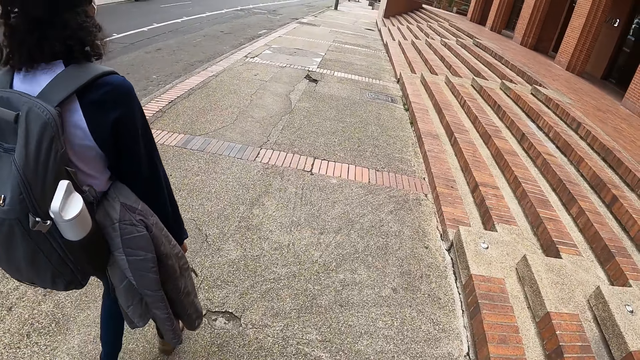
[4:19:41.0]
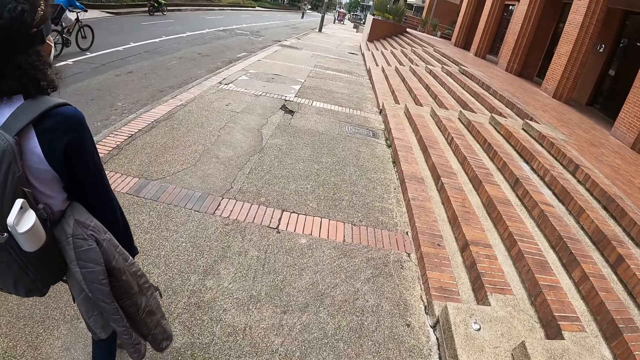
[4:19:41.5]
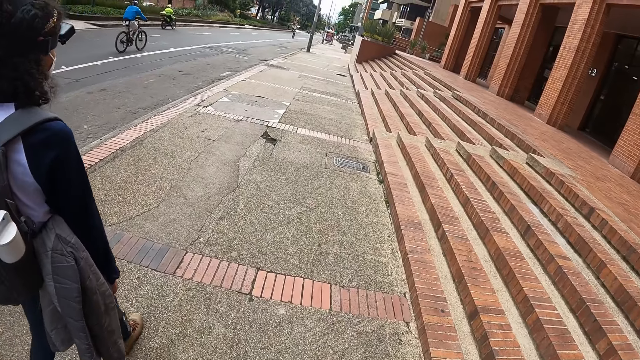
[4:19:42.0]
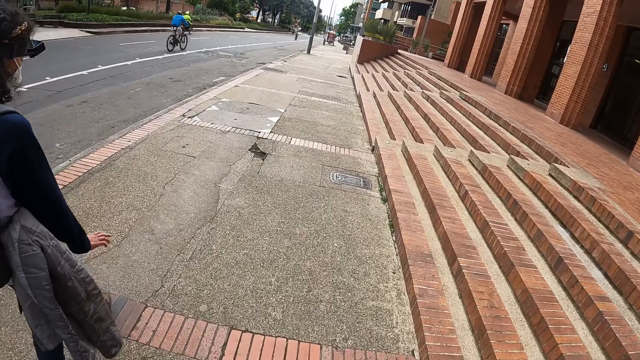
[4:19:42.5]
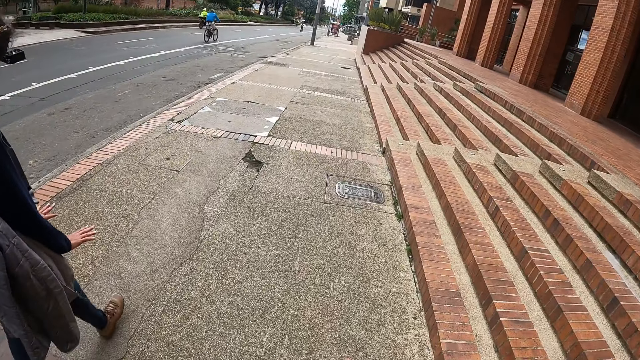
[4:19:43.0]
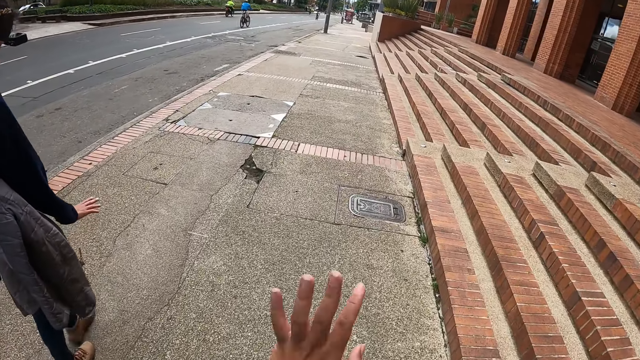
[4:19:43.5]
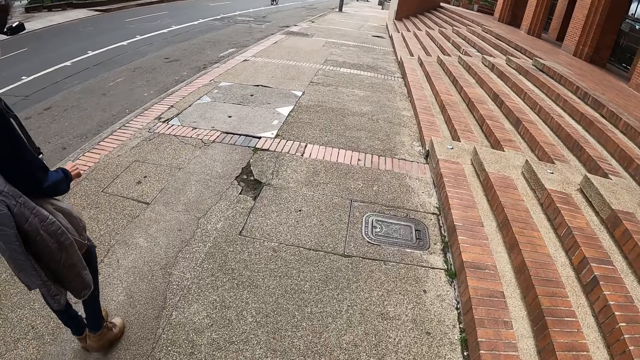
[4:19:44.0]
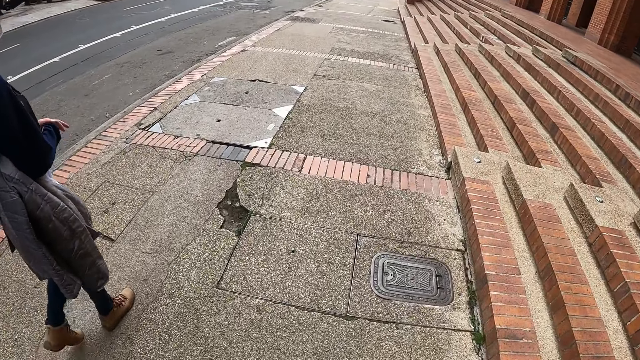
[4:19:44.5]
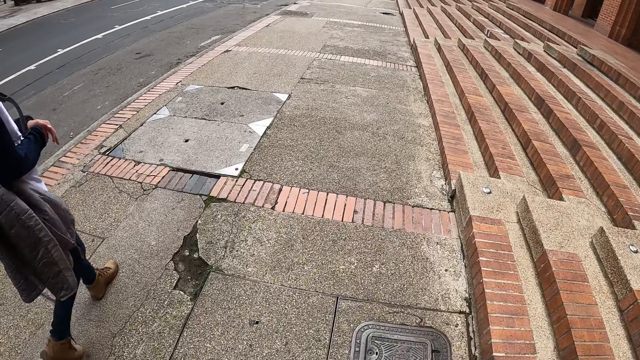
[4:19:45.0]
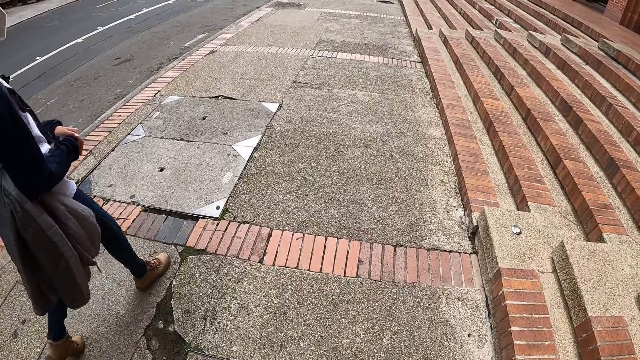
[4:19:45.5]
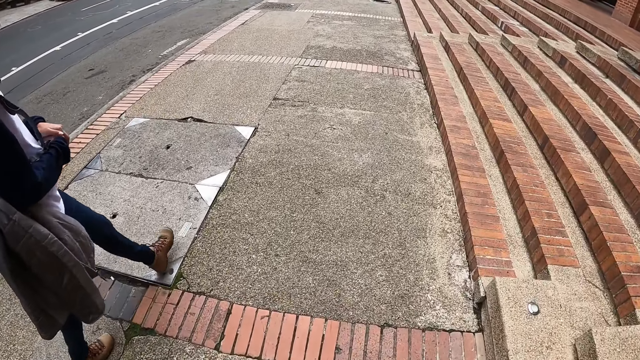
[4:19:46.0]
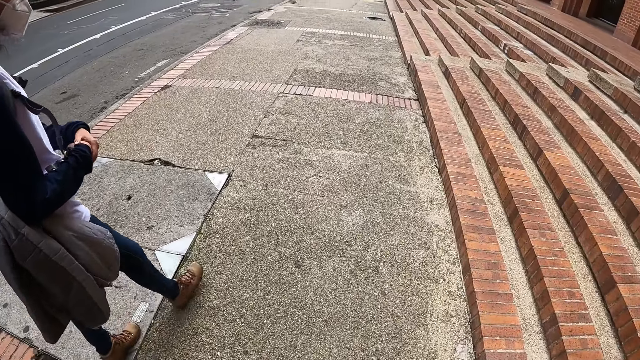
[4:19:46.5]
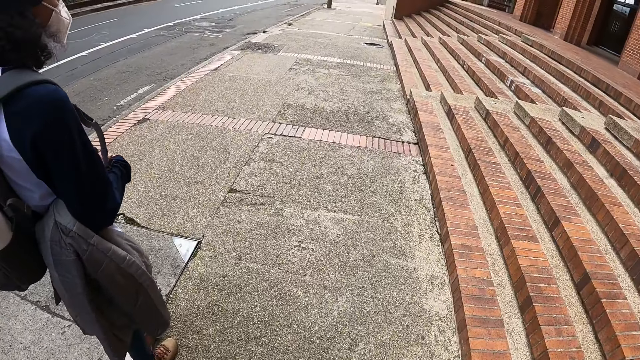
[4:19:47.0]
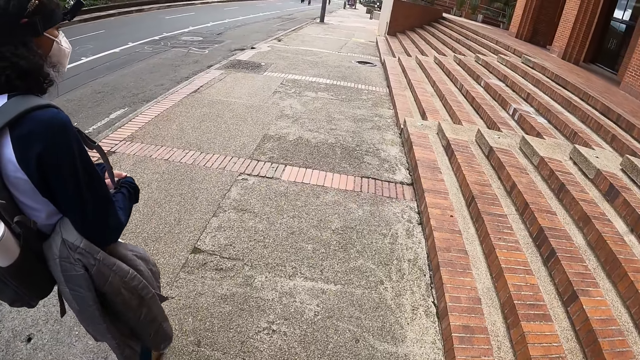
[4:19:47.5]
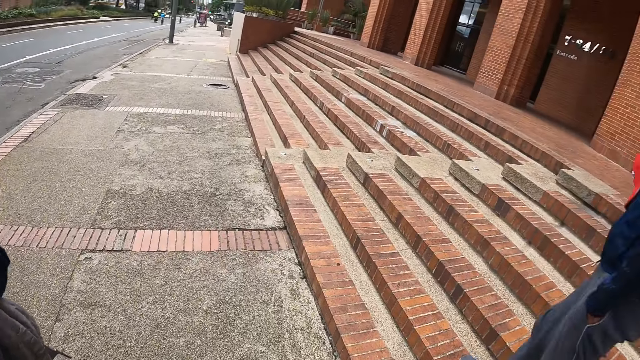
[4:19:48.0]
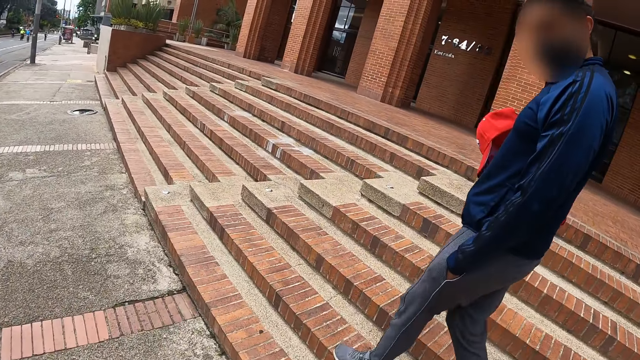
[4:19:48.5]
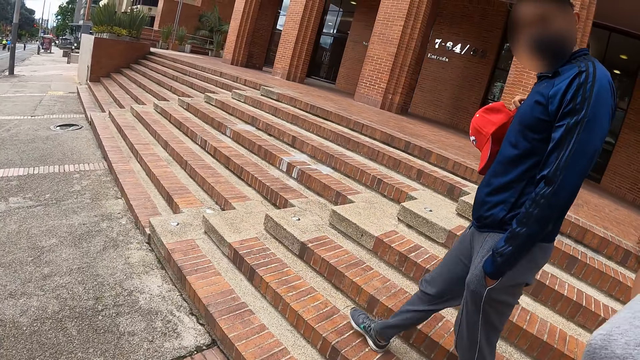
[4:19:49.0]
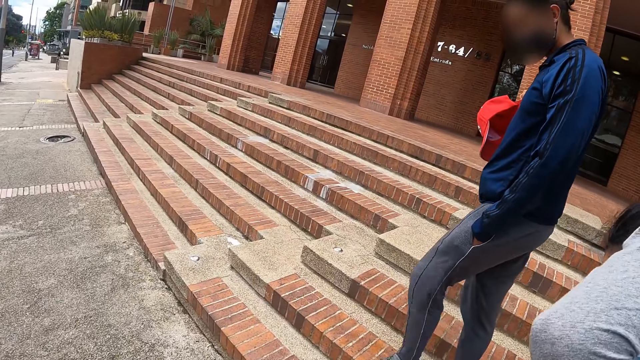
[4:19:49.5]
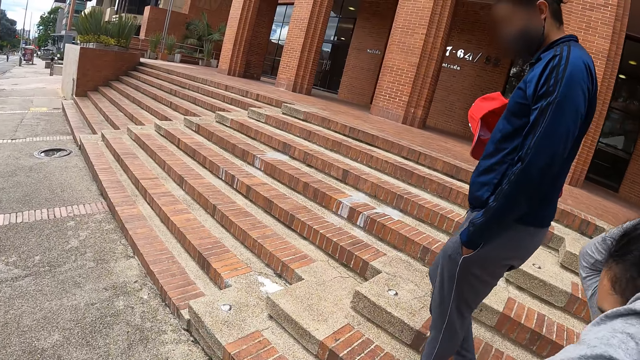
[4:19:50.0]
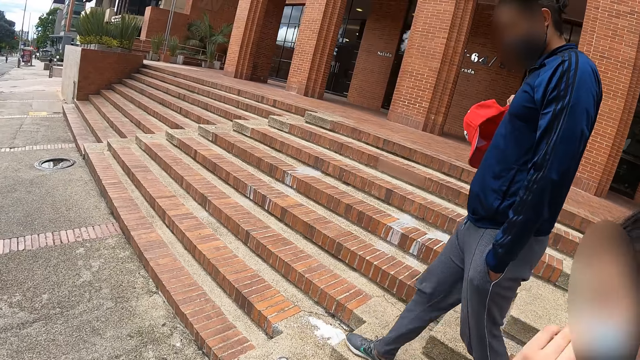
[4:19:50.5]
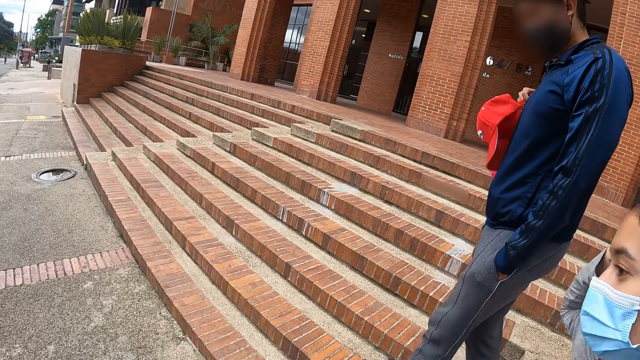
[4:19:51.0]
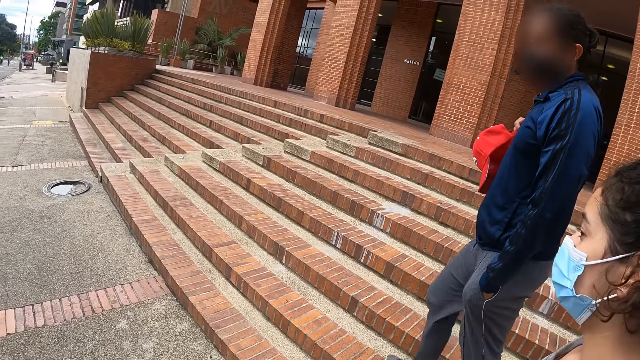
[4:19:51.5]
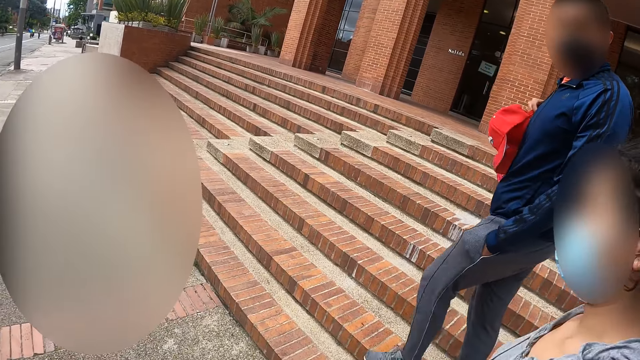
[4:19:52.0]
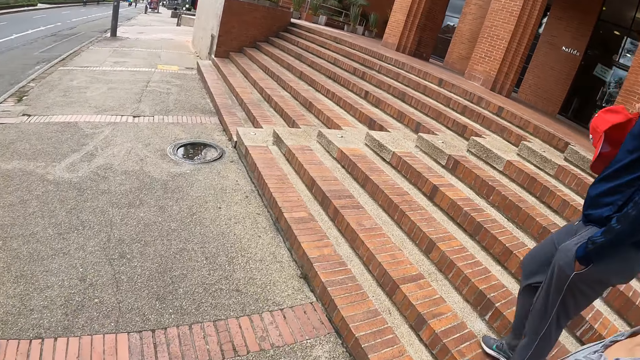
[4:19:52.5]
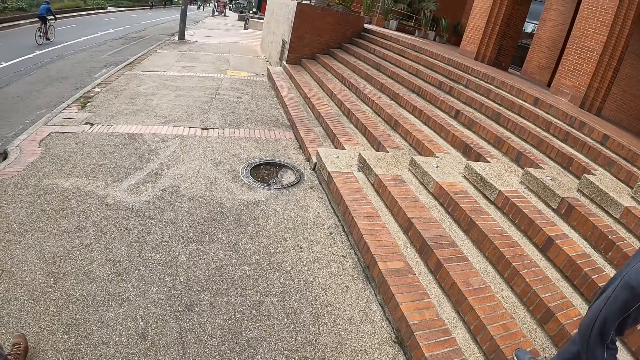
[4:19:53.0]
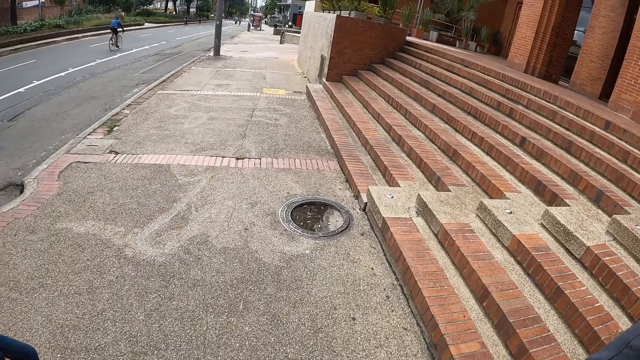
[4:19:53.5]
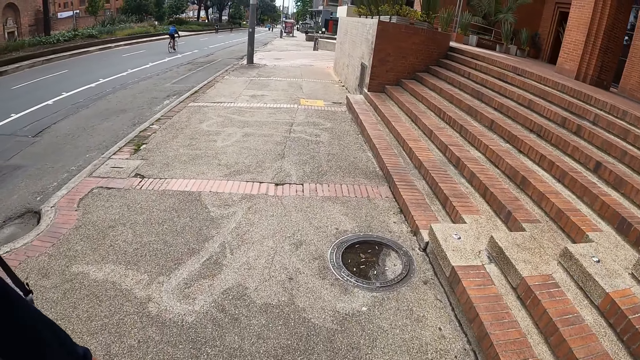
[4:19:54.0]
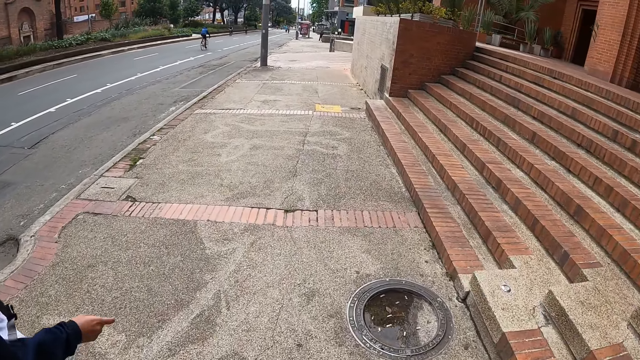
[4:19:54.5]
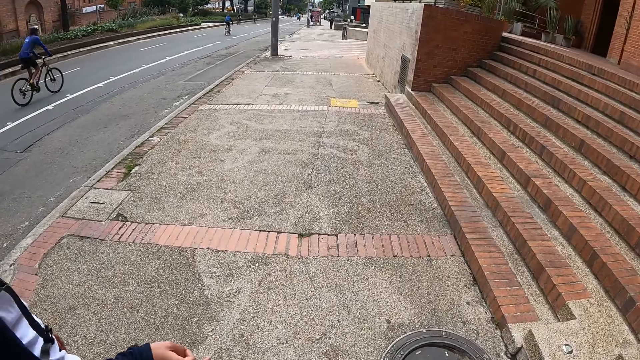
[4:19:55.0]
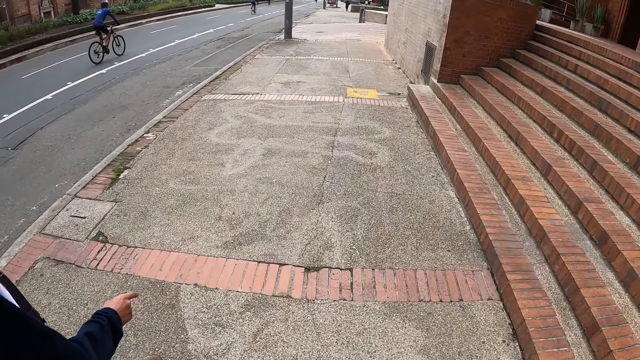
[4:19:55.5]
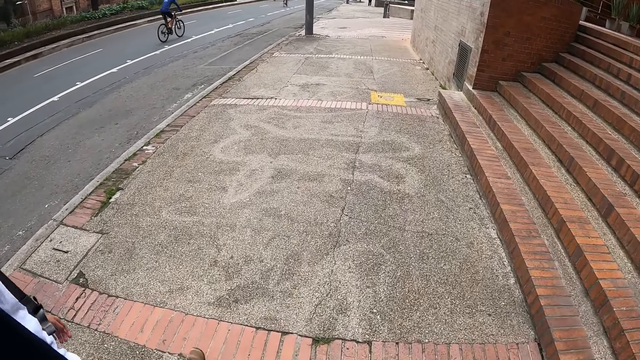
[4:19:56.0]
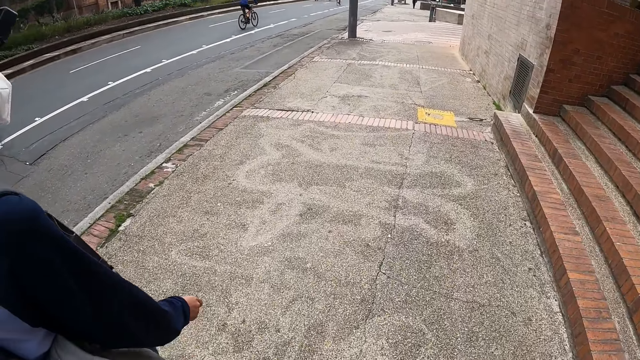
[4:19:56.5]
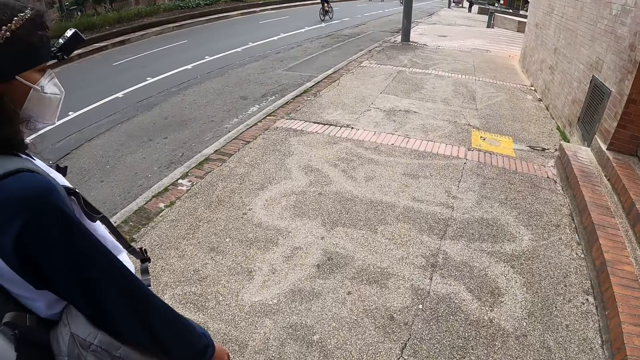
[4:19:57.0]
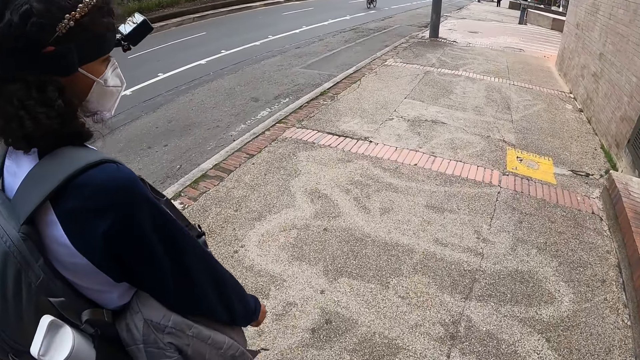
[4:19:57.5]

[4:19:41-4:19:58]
The camera wearer looks around. The woman removes her hands from her hair. The camera wearer walks around.
